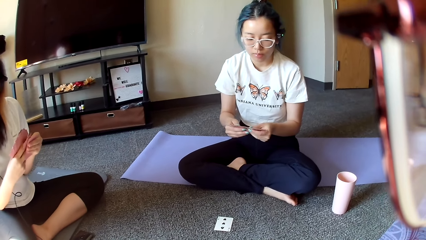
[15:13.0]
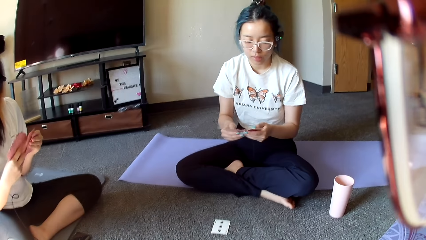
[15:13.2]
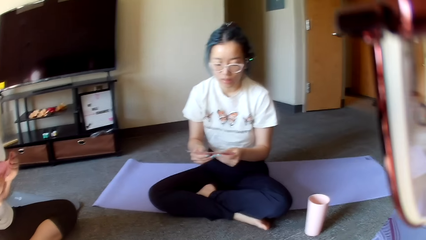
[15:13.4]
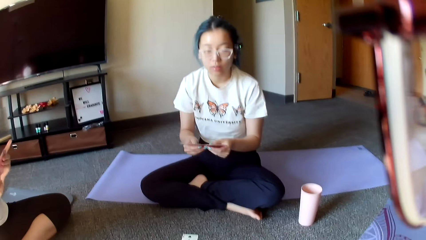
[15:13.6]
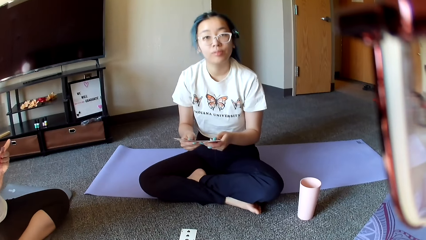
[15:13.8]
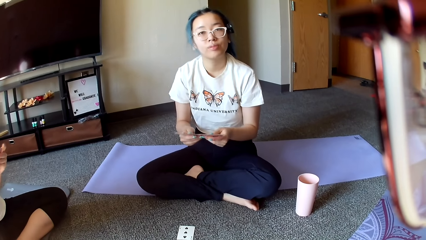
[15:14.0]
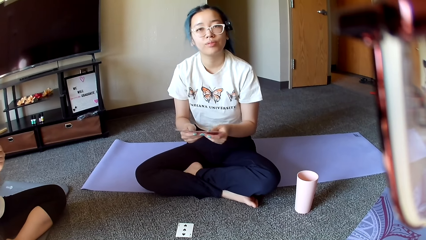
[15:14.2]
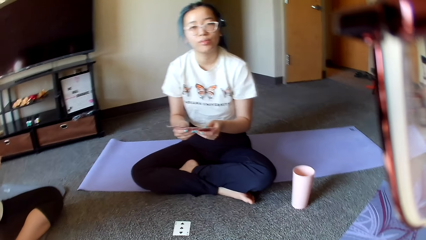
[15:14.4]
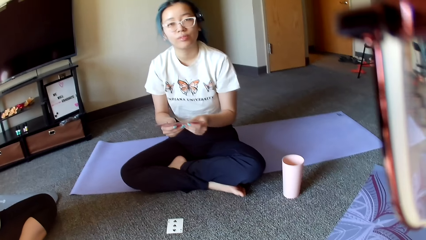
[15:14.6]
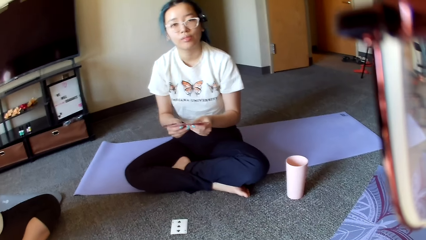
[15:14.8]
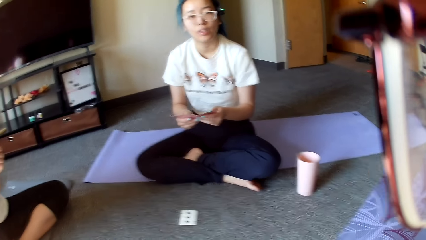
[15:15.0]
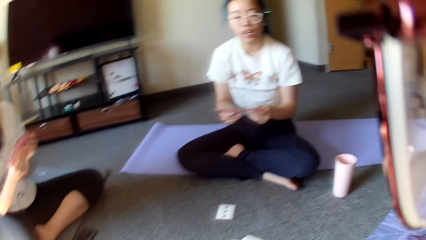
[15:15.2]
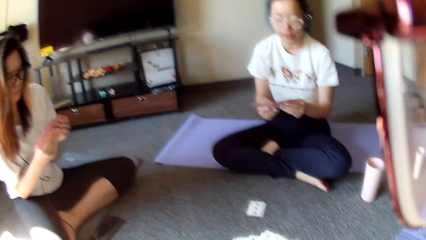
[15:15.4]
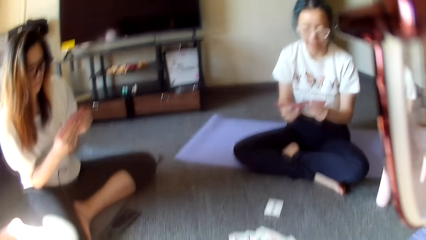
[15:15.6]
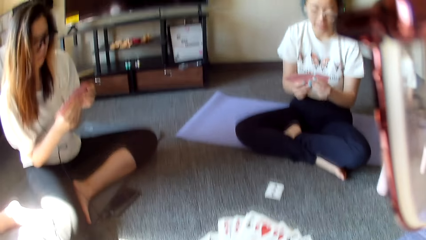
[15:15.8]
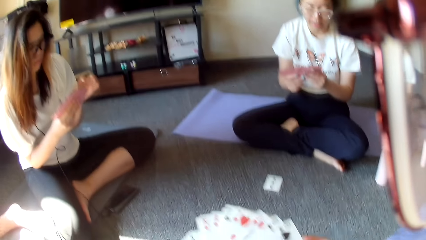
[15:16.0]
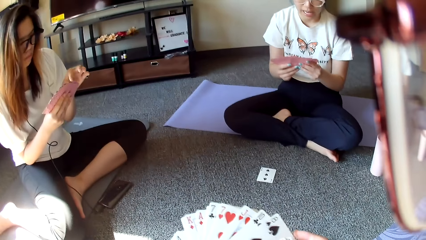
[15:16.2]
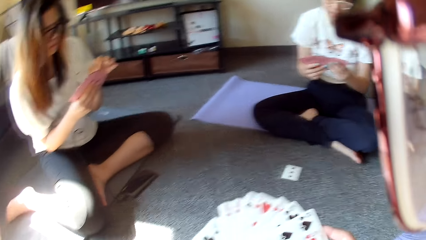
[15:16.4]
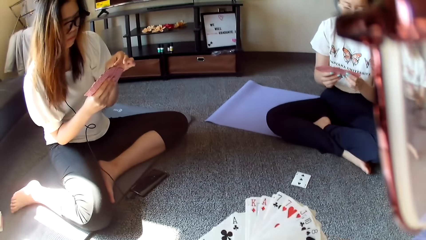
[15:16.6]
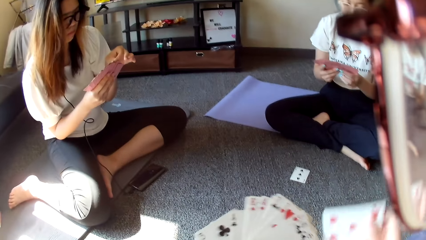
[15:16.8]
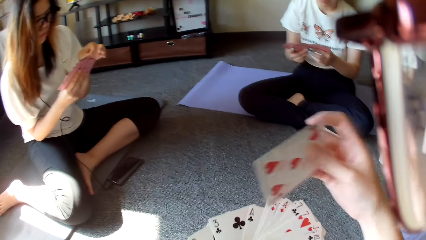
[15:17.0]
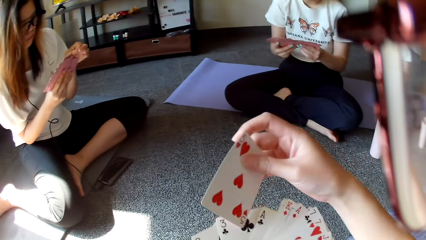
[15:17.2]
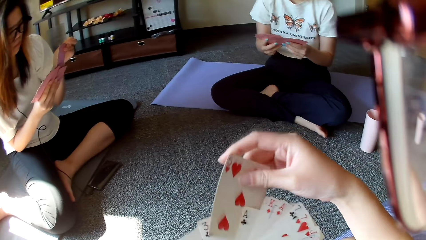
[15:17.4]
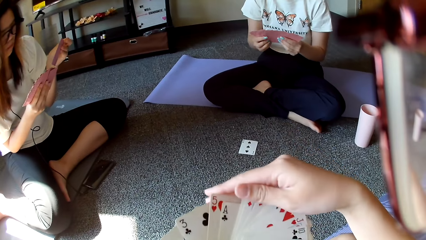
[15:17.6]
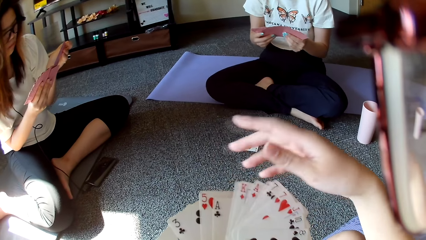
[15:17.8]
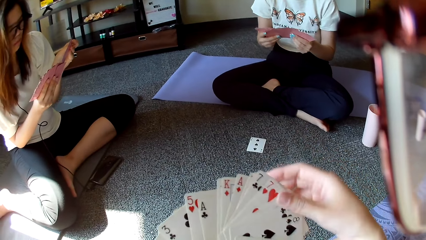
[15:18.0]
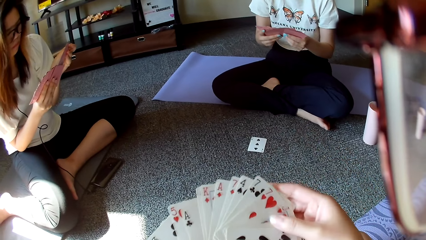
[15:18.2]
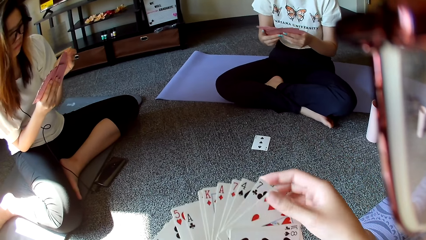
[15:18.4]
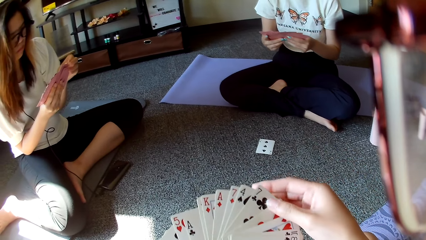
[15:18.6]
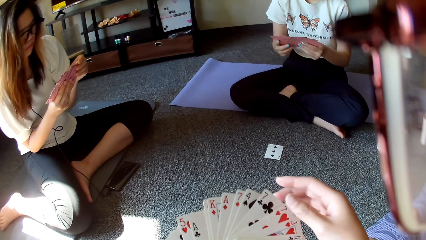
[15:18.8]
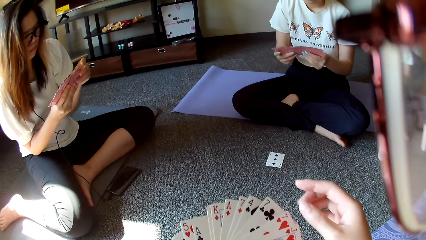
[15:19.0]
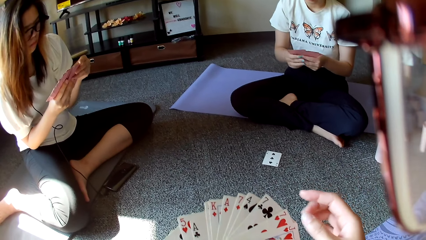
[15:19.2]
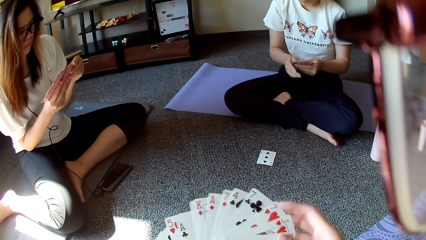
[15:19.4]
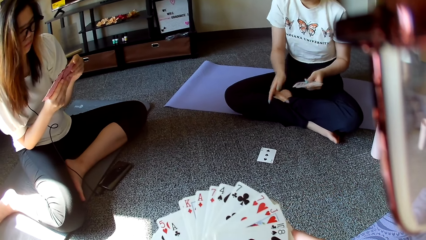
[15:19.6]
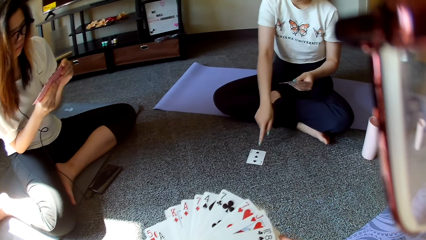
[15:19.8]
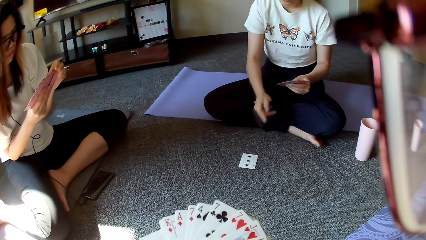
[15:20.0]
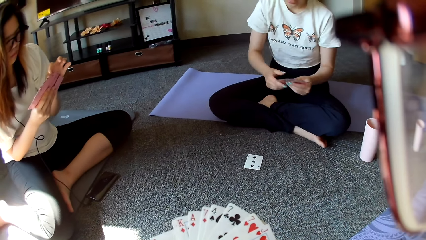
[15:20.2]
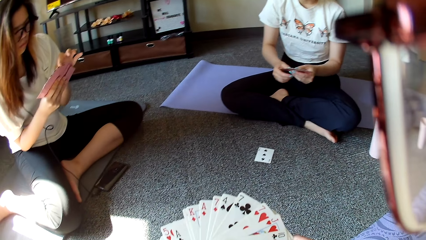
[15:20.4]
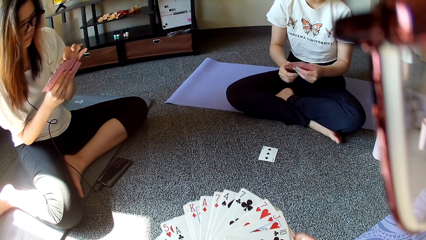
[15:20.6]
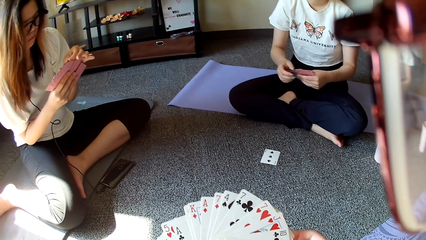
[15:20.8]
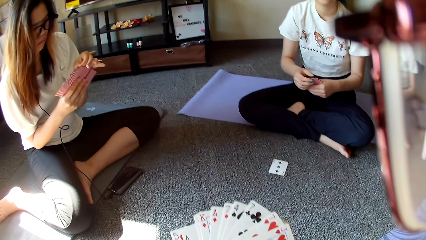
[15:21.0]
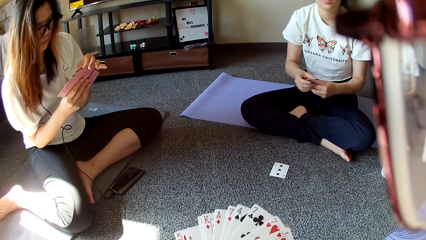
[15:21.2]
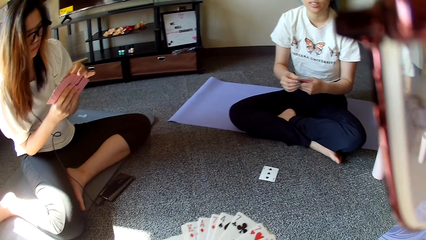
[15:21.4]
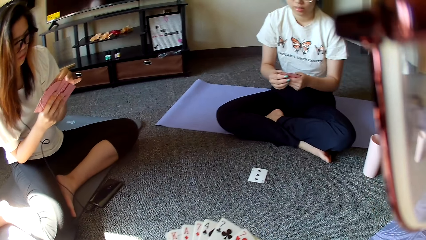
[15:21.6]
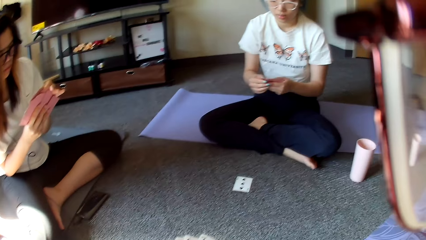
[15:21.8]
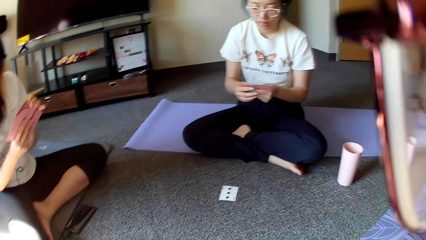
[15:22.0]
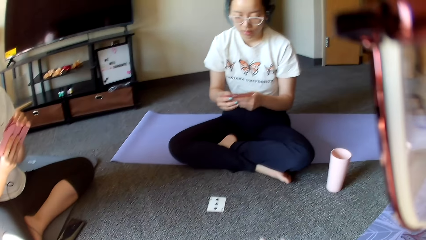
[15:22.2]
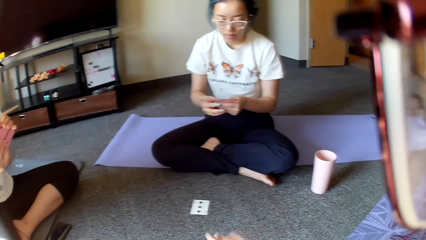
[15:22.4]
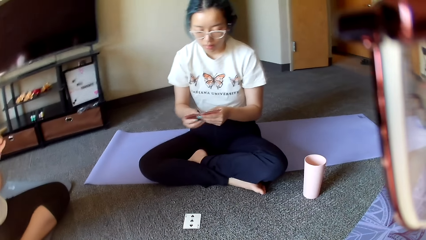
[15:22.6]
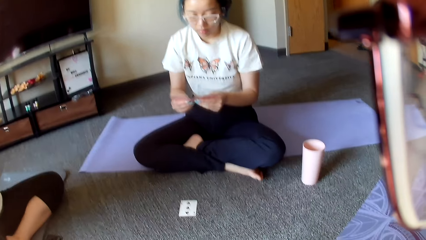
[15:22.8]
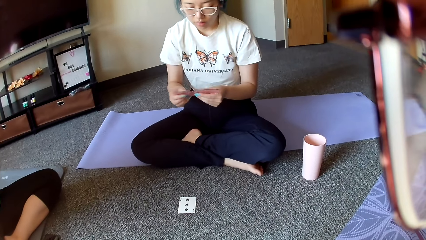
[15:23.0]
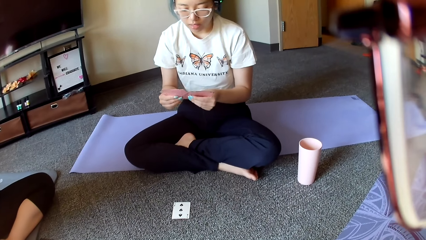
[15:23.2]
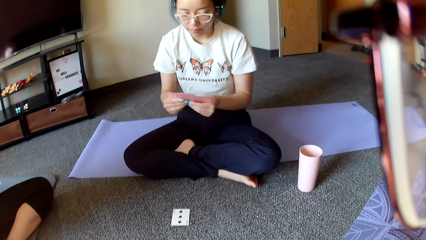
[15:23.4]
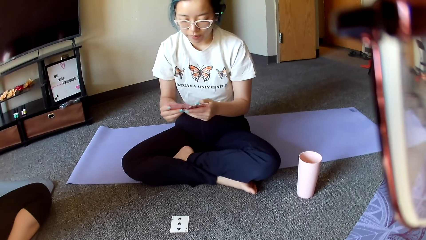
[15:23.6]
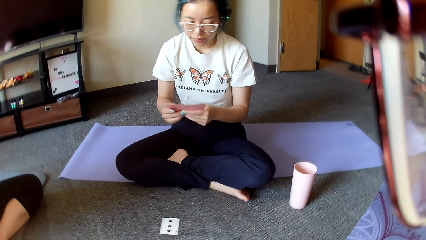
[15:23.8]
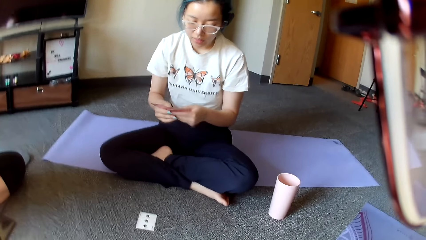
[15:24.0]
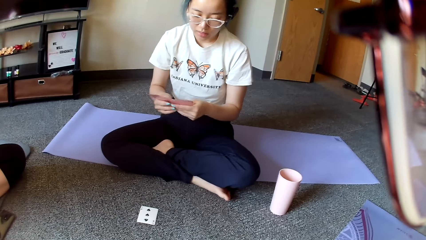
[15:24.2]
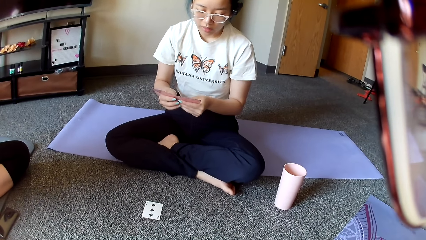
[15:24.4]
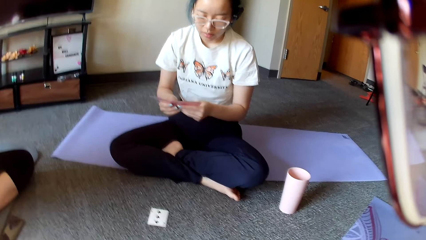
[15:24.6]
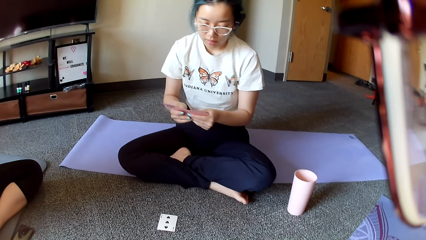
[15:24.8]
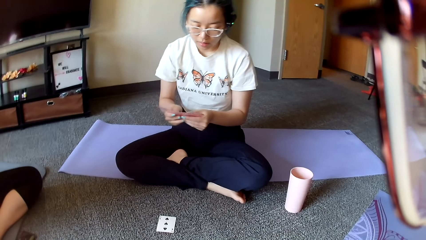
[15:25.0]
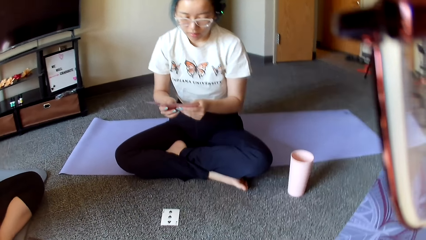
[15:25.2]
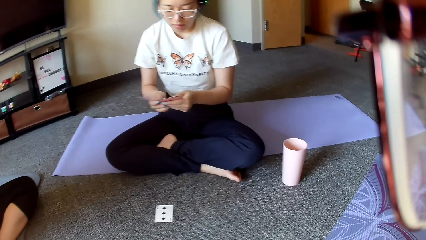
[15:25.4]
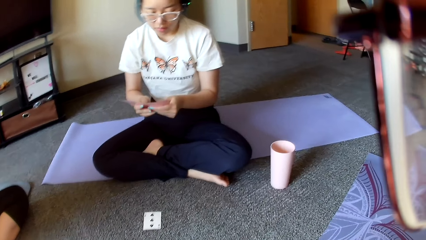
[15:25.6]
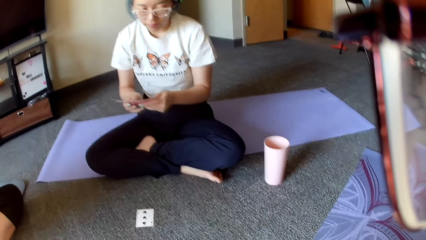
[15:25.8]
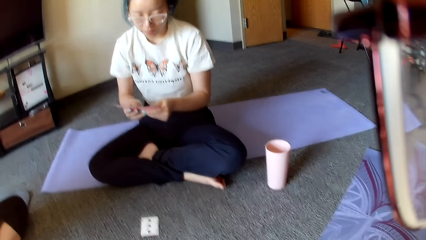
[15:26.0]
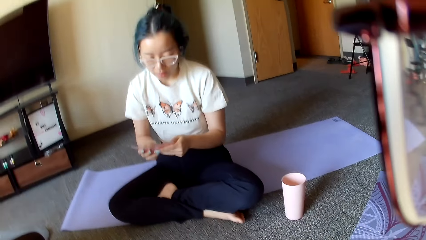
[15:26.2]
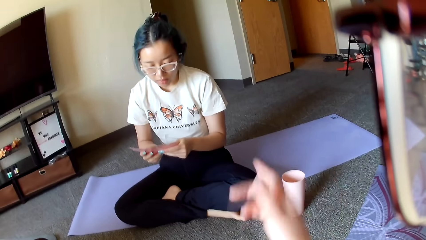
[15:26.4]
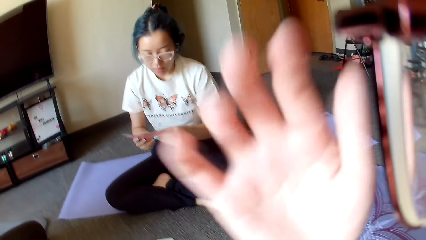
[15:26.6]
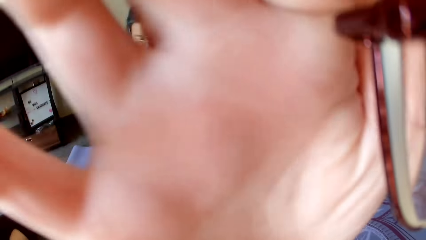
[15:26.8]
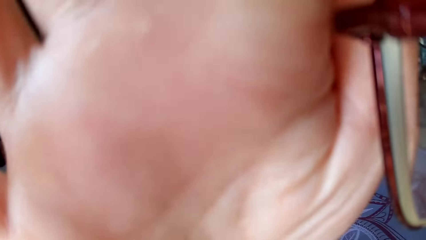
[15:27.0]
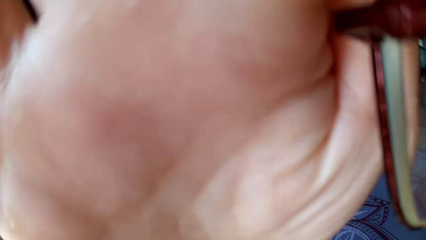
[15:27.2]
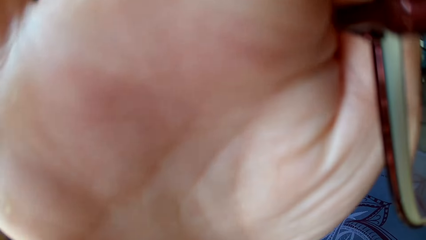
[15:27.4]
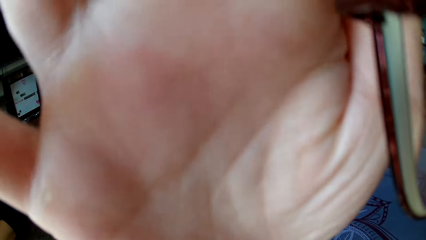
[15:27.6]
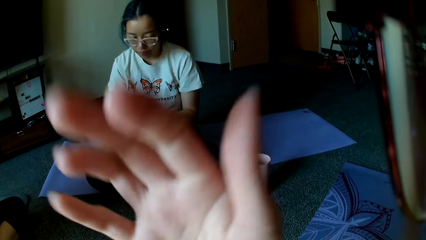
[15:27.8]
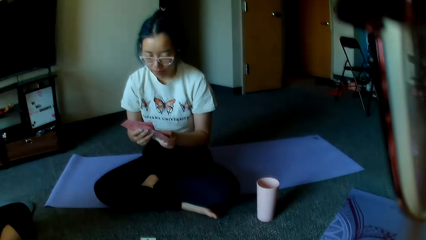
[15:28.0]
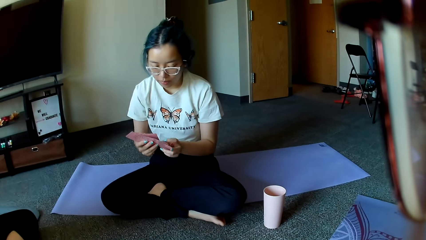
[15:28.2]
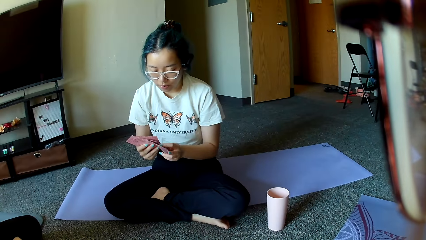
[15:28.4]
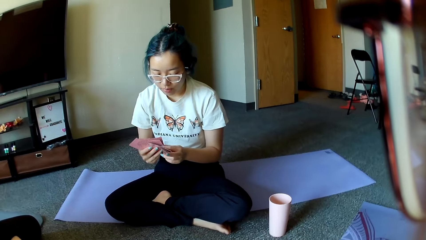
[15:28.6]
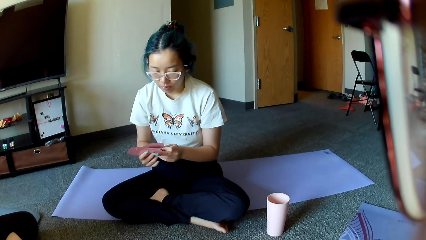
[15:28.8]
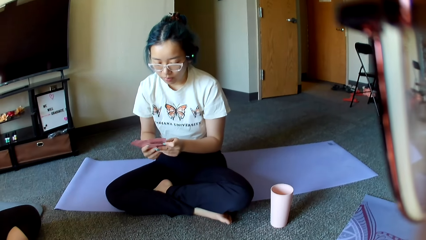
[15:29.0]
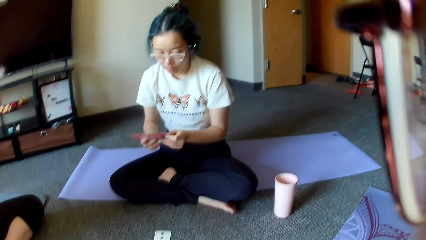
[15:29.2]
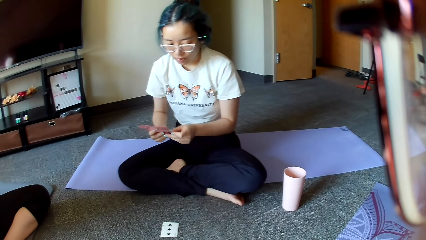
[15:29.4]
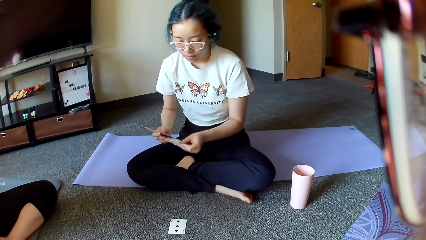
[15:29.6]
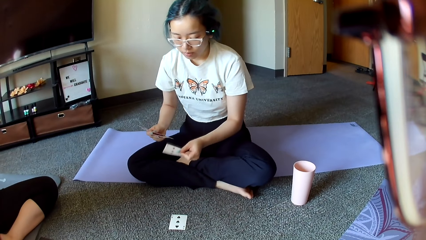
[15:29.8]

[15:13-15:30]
A person points to a card. The camera wearer touches the face. They put a hand in front of the camera.
